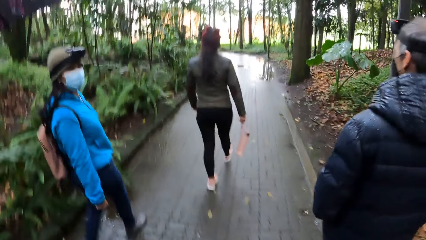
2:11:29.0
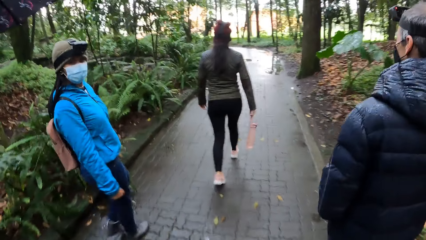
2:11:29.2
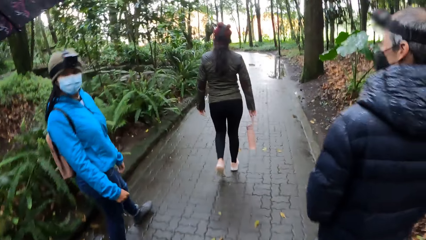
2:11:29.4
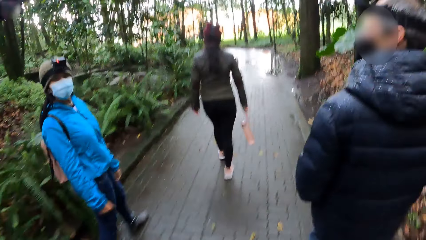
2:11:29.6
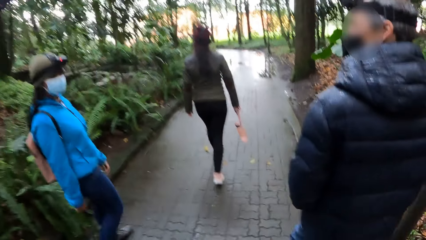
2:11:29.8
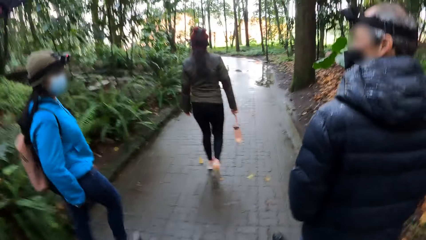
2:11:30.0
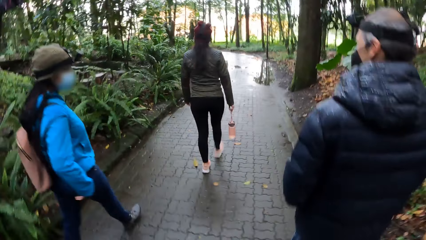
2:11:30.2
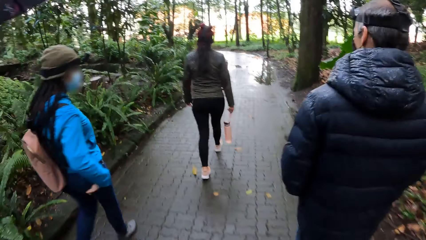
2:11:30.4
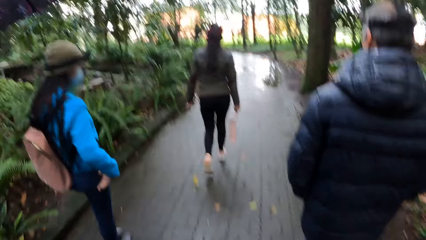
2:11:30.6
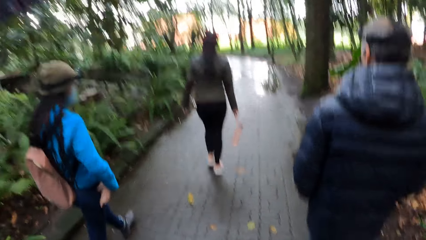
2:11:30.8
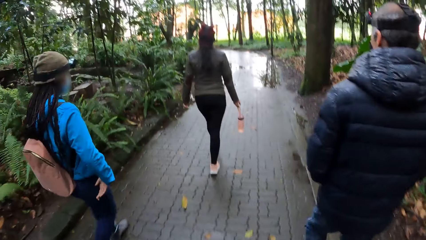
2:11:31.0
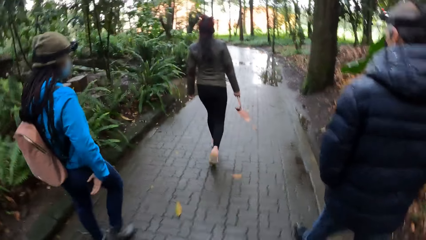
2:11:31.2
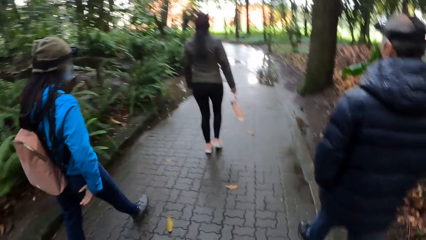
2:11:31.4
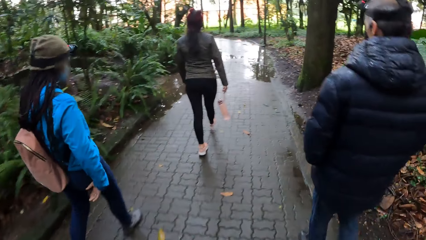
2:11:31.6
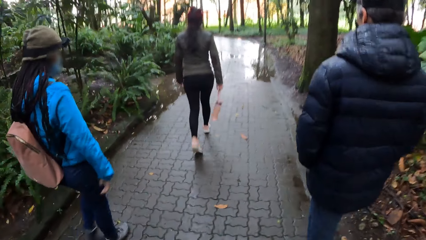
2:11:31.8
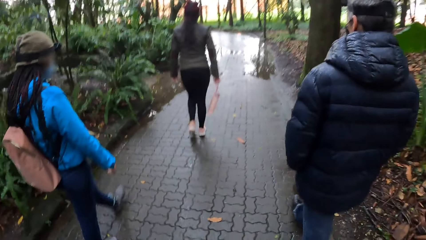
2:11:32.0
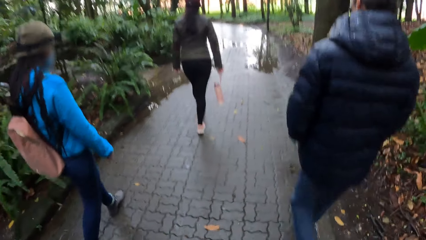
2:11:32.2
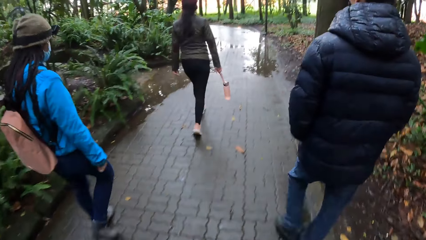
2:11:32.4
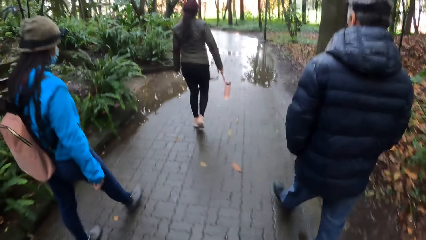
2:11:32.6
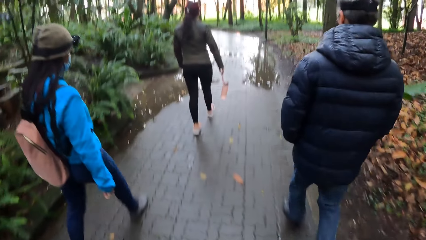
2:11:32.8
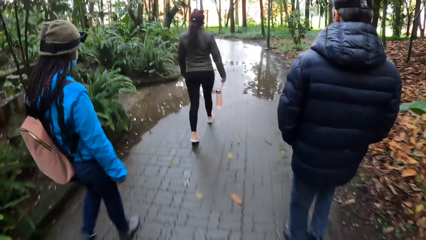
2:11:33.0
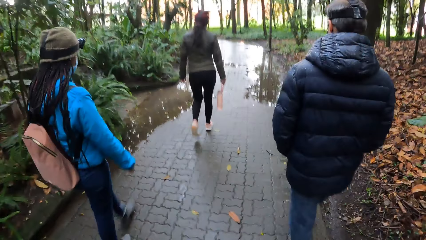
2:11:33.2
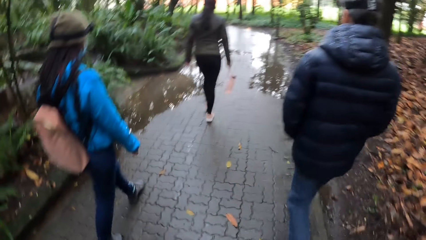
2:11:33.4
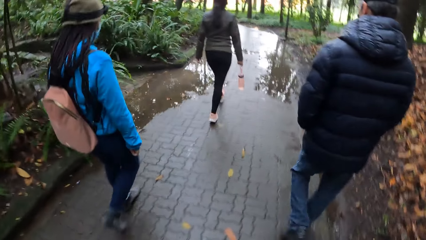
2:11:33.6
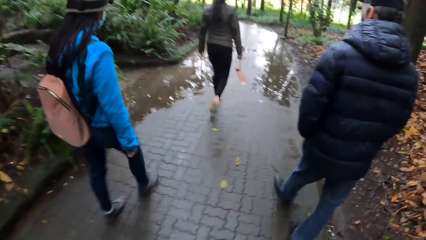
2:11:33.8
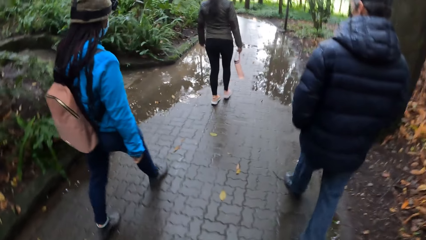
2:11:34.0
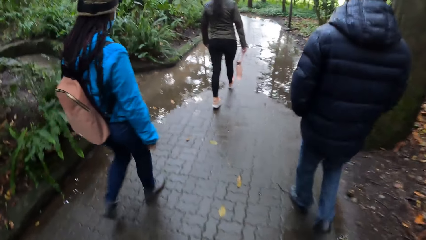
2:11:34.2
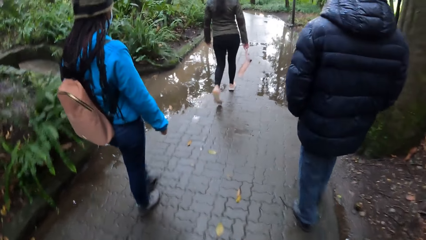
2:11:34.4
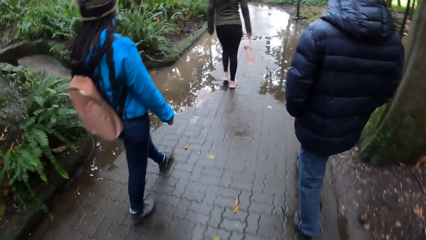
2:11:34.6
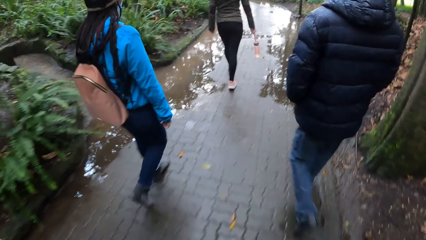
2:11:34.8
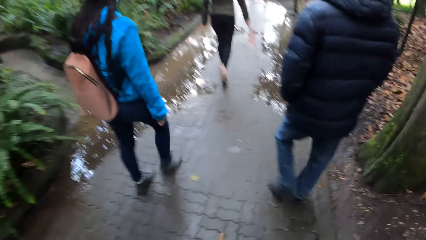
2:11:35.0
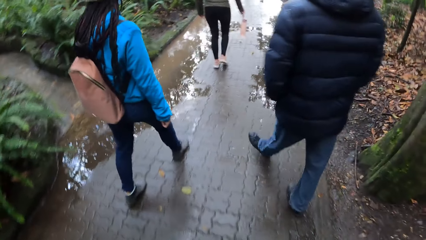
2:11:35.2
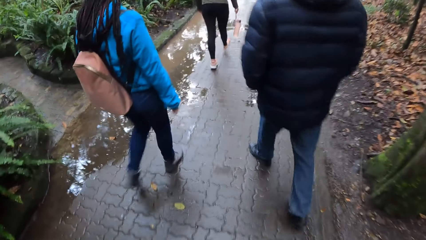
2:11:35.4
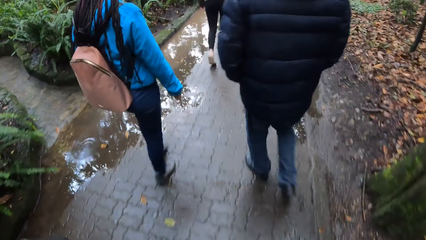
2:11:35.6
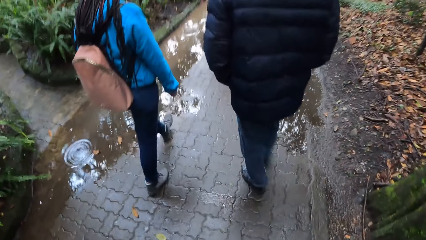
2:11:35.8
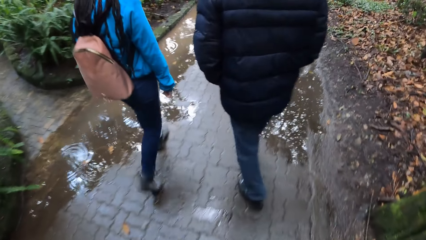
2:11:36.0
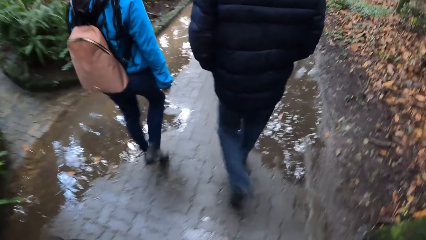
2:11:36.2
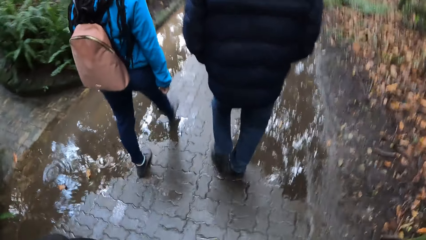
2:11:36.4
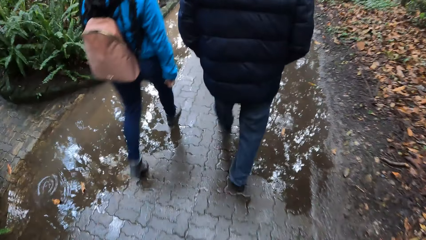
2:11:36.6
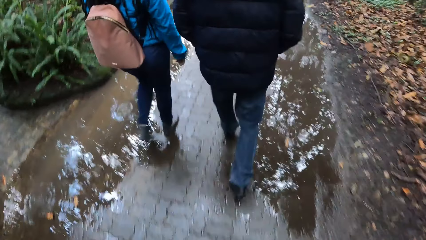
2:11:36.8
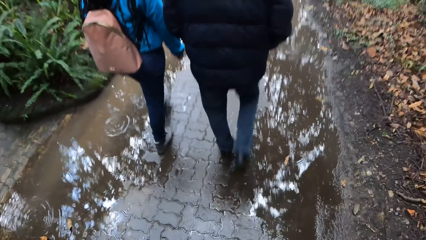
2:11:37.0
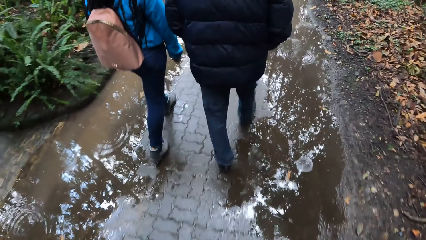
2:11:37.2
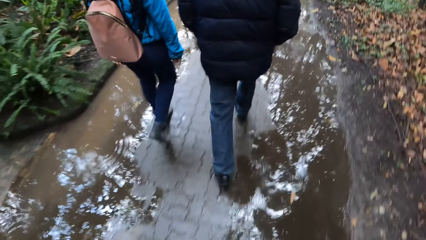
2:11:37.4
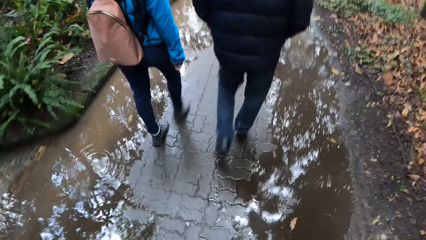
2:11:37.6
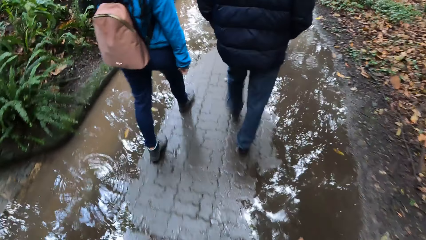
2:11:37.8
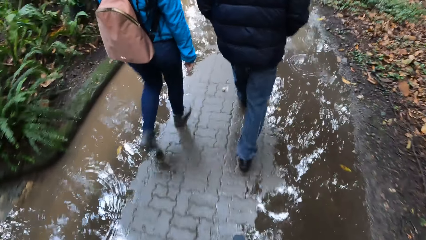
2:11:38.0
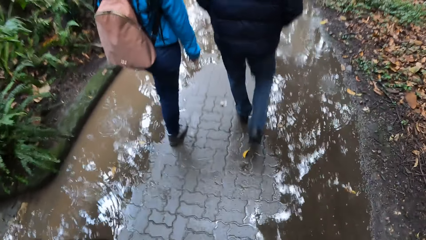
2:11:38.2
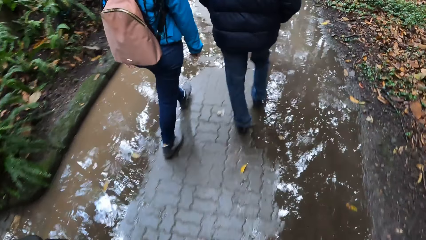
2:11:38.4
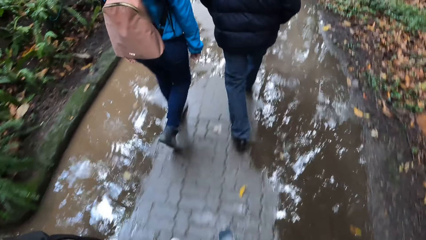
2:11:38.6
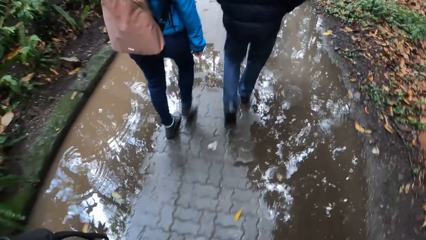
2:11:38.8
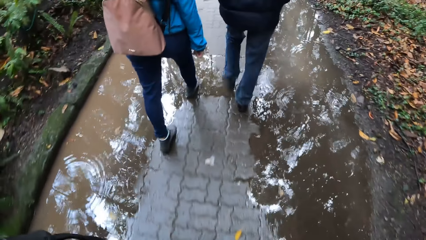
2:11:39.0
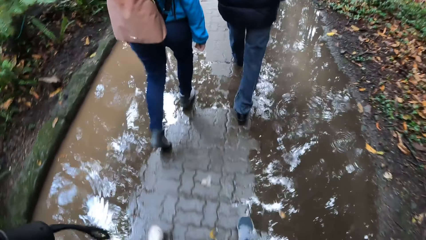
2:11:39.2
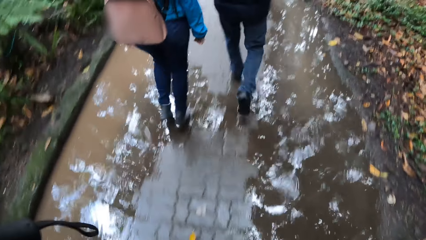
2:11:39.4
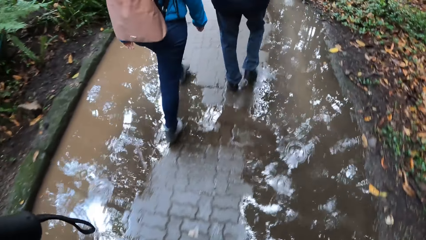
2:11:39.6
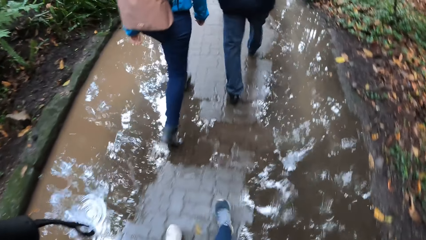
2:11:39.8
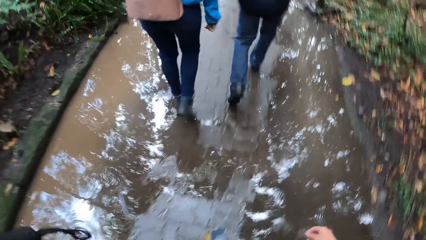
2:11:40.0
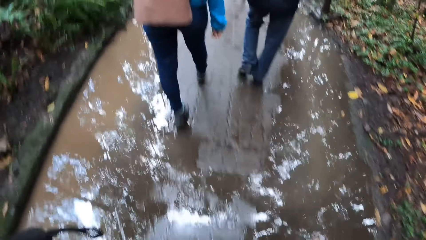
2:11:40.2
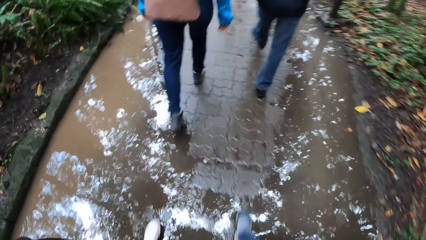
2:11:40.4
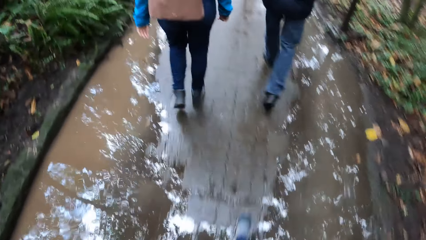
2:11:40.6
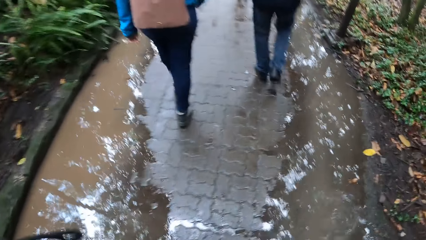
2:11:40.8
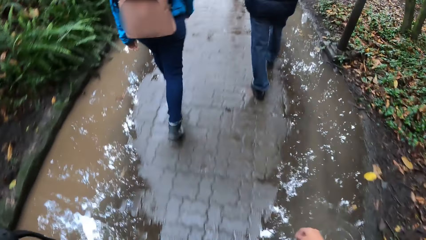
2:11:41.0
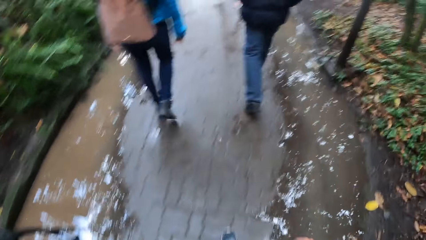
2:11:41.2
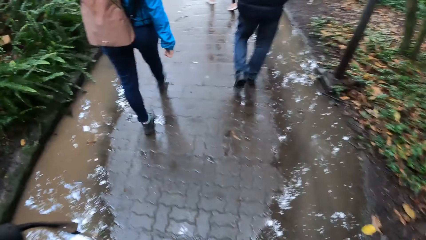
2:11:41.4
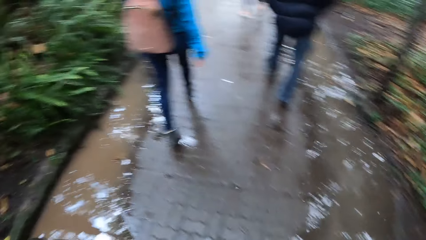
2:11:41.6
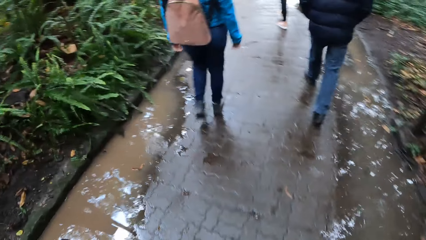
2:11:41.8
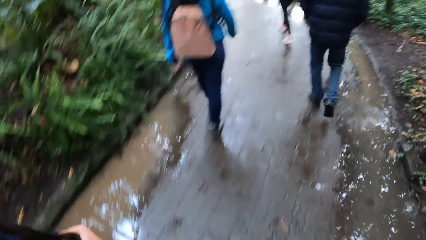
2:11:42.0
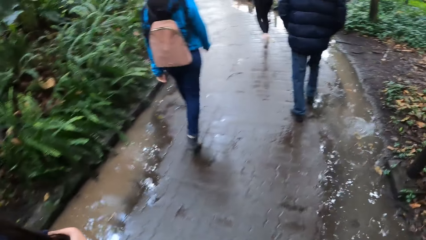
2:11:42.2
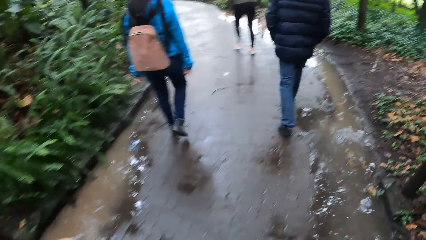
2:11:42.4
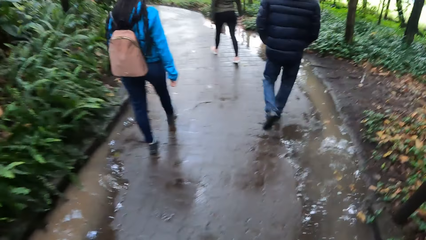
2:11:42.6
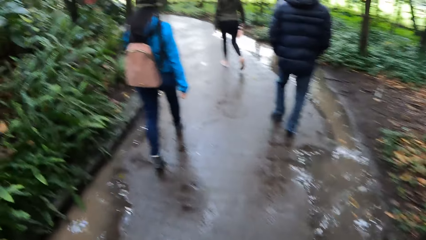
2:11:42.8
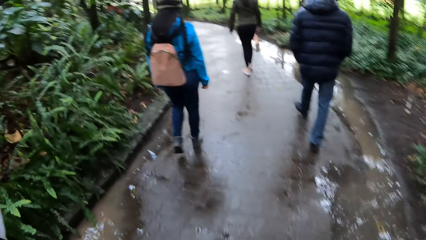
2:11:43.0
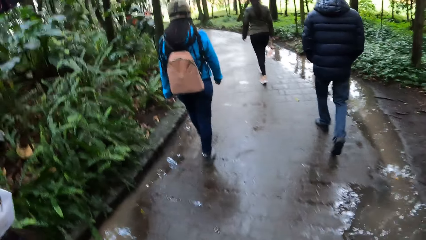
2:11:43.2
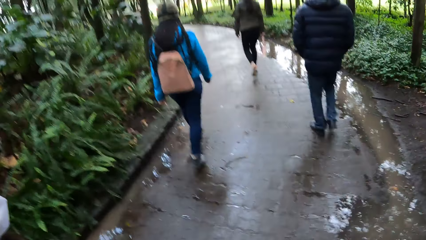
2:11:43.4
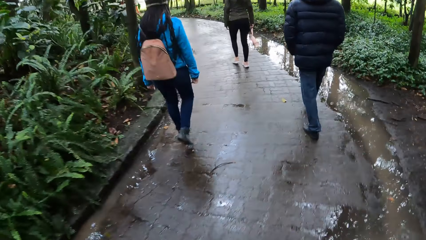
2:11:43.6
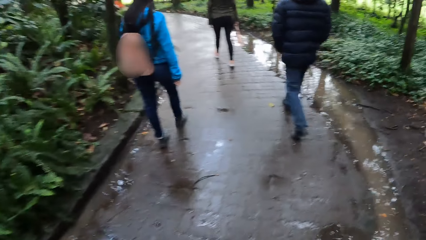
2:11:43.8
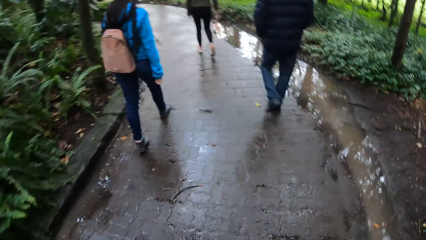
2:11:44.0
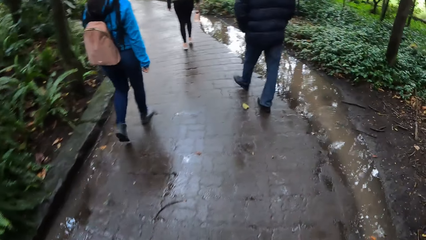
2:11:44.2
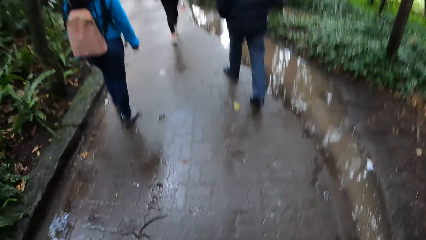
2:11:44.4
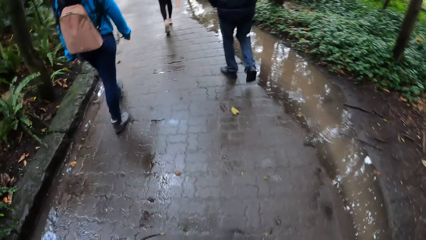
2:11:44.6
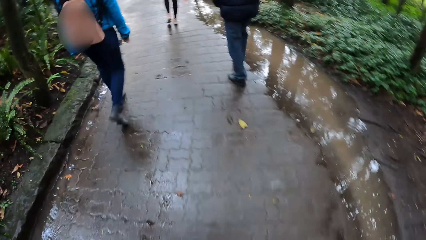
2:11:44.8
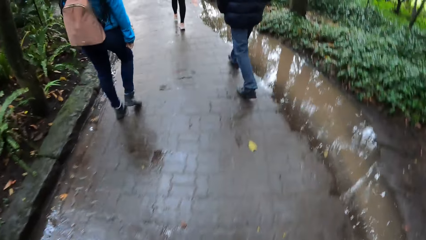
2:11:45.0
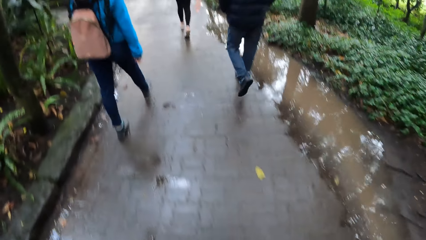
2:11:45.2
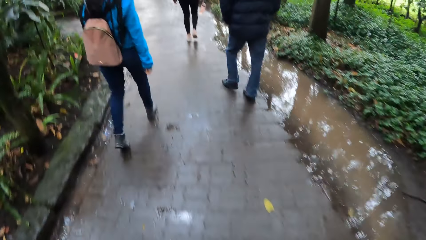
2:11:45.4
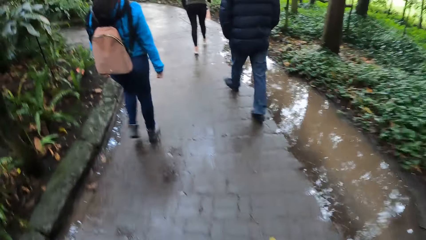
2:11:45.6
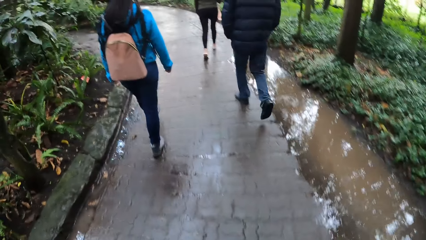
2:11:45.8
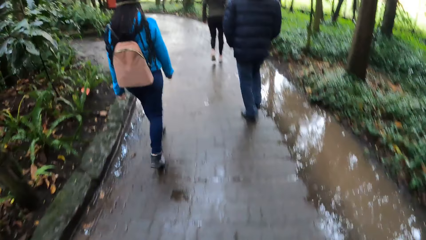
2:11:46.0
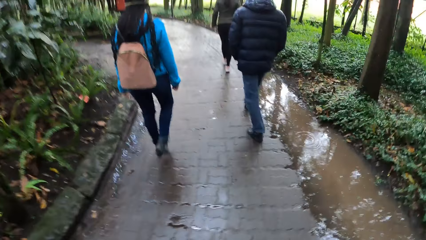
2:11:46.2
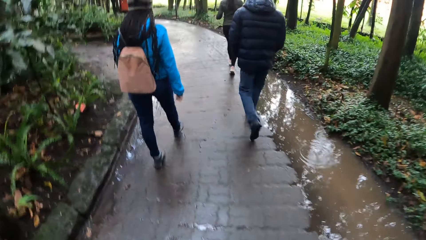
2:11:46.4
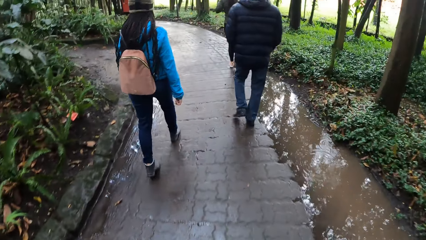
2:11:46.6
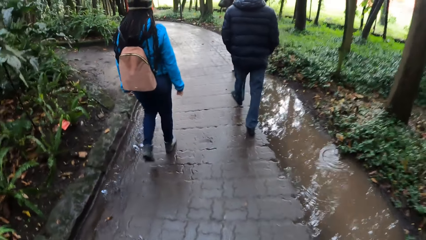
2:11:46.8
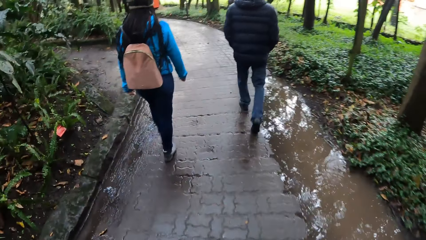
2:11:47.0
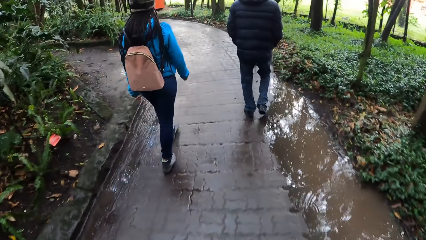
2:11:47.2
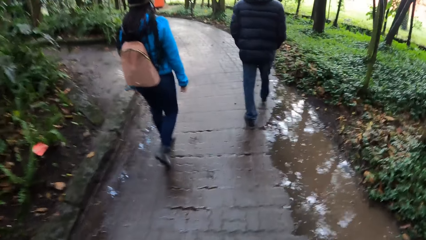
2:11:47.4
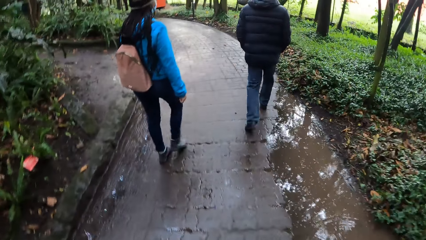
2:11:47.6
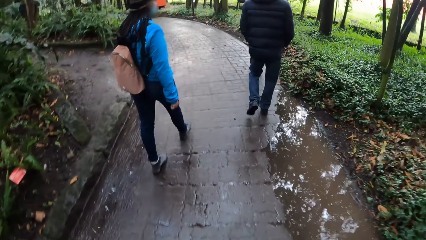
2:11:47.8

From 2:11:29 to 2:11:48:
A lady looks back in the park. The lady walks around in the park. The camera wearer walks around in the park.
